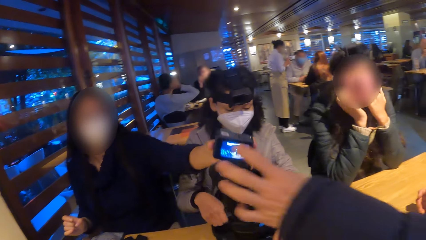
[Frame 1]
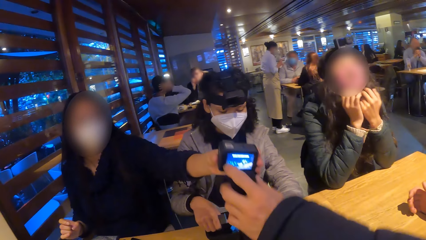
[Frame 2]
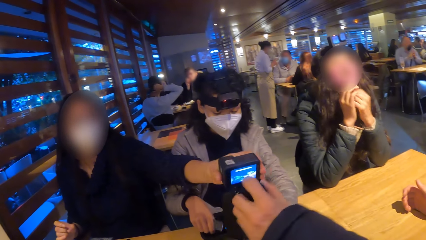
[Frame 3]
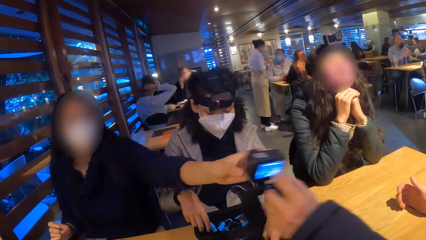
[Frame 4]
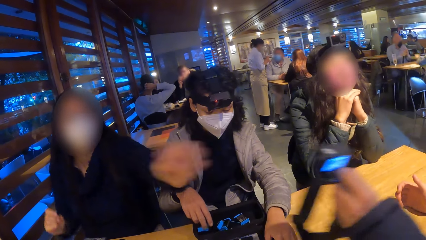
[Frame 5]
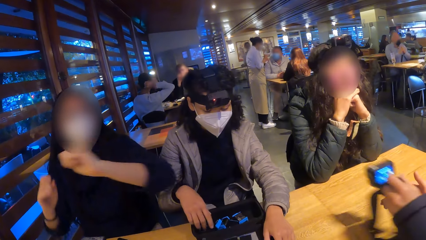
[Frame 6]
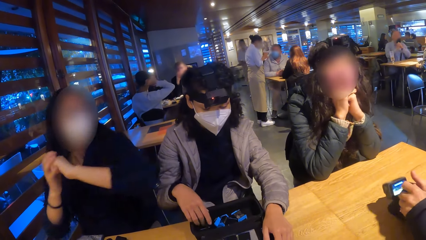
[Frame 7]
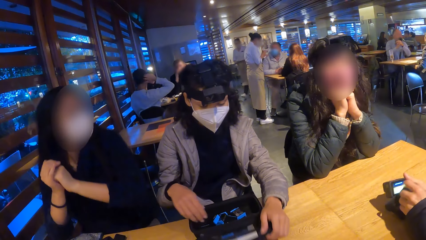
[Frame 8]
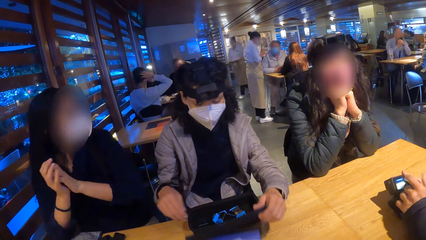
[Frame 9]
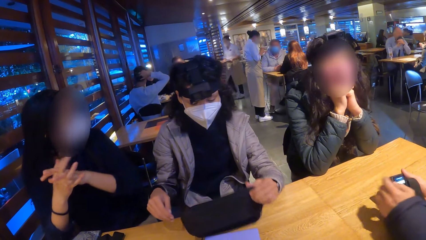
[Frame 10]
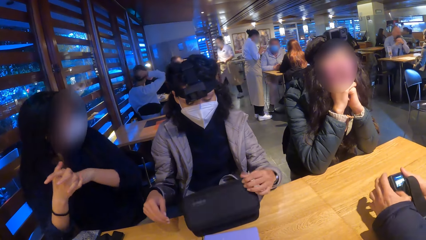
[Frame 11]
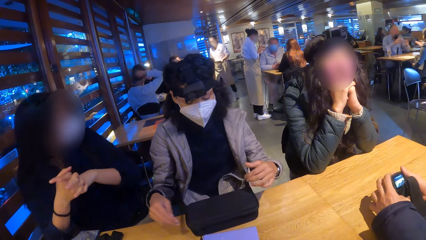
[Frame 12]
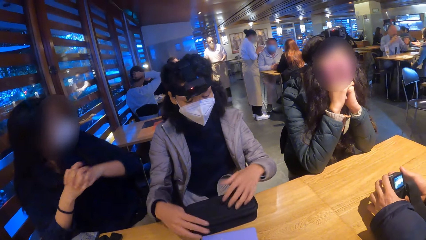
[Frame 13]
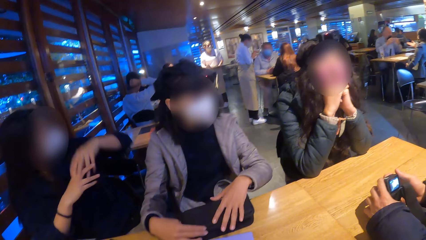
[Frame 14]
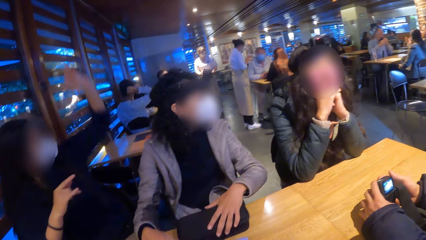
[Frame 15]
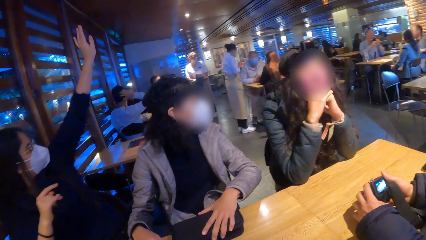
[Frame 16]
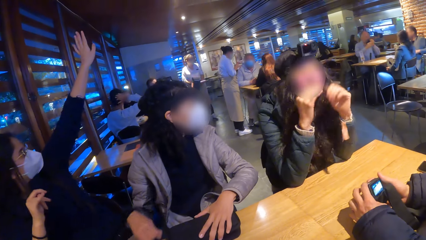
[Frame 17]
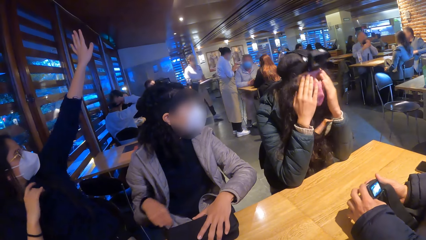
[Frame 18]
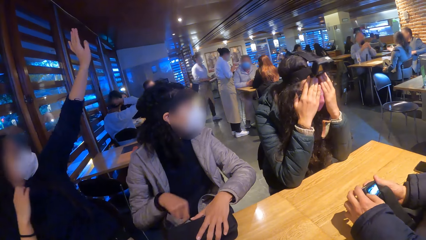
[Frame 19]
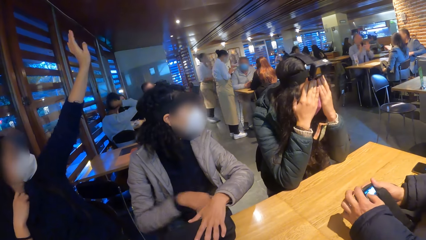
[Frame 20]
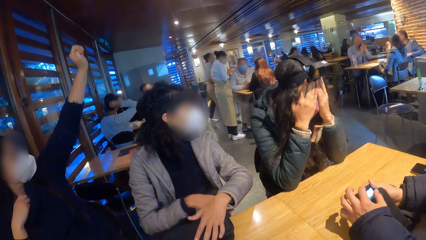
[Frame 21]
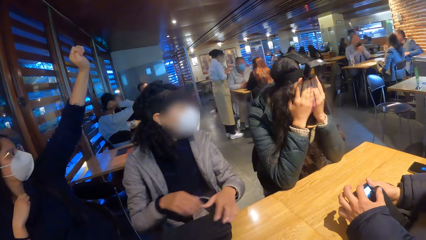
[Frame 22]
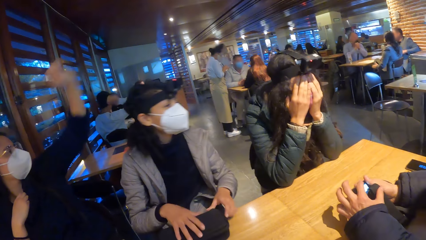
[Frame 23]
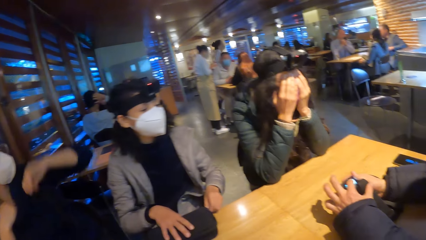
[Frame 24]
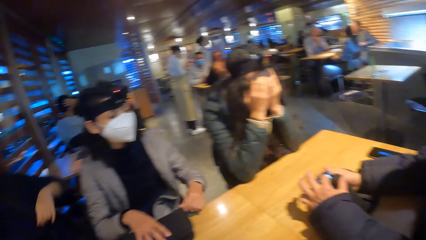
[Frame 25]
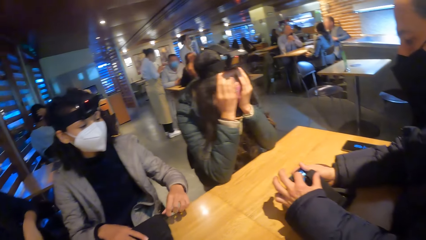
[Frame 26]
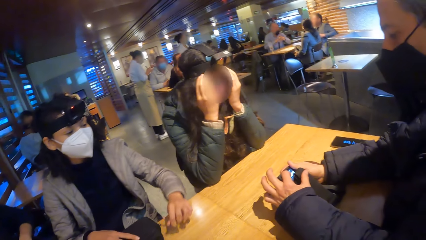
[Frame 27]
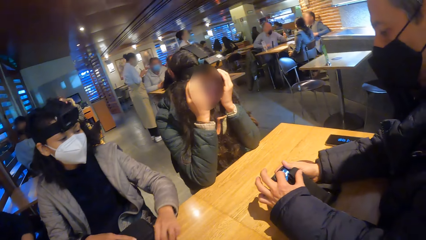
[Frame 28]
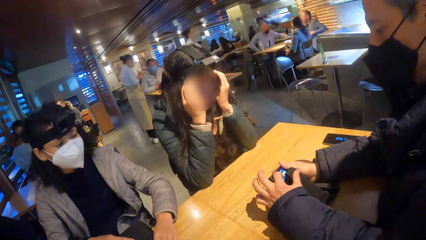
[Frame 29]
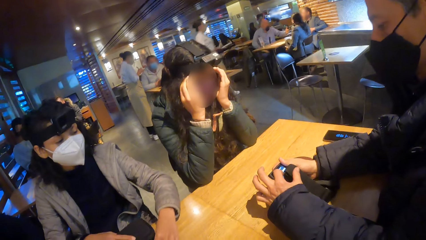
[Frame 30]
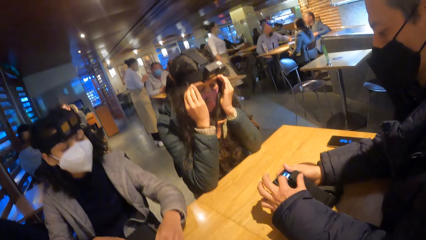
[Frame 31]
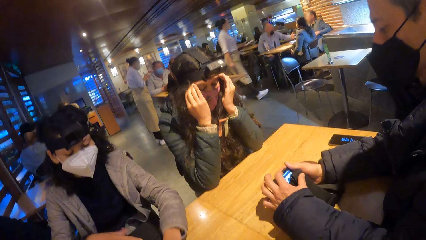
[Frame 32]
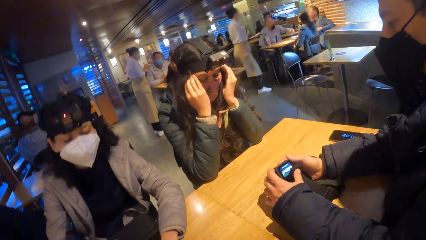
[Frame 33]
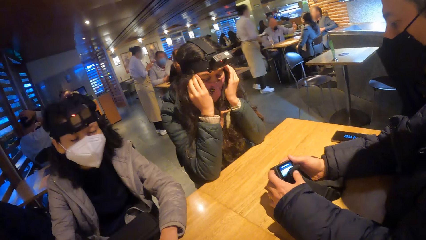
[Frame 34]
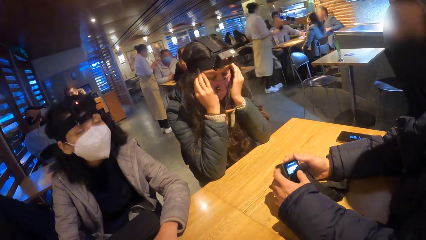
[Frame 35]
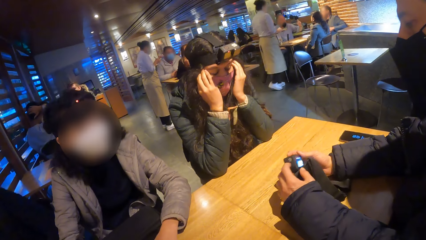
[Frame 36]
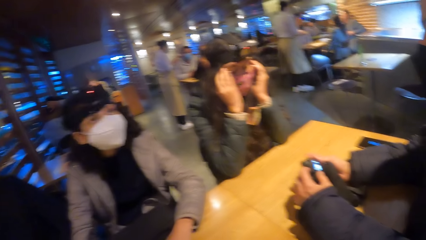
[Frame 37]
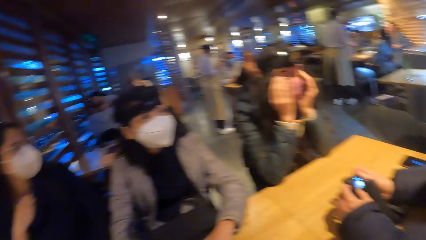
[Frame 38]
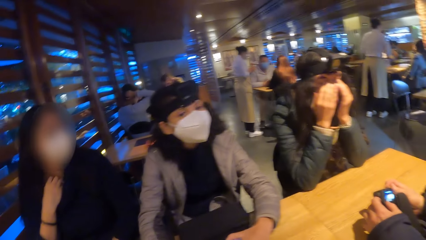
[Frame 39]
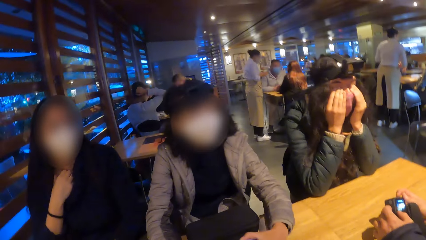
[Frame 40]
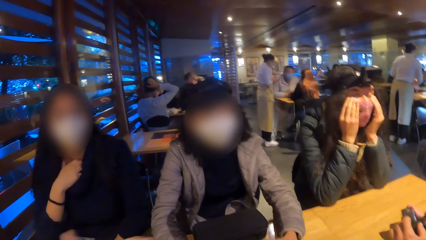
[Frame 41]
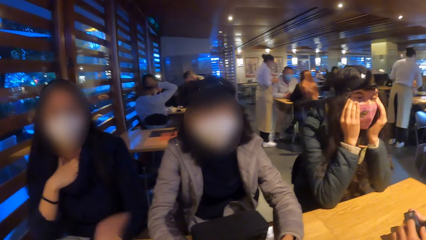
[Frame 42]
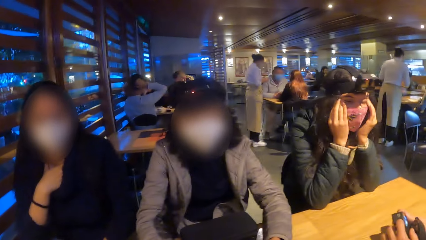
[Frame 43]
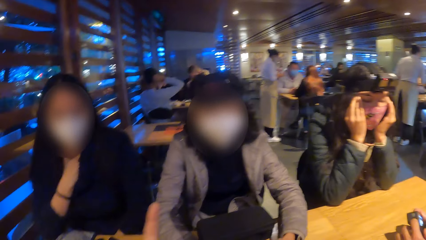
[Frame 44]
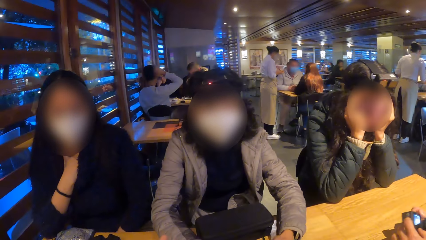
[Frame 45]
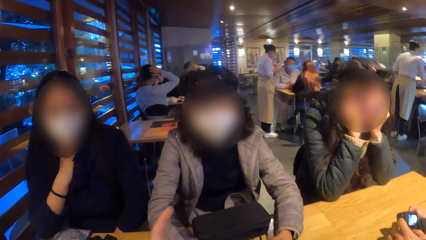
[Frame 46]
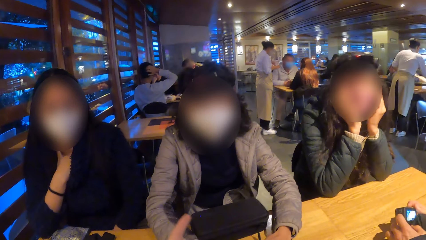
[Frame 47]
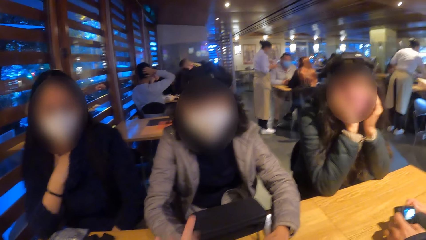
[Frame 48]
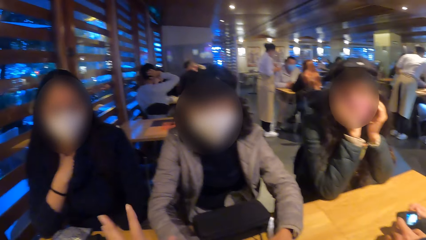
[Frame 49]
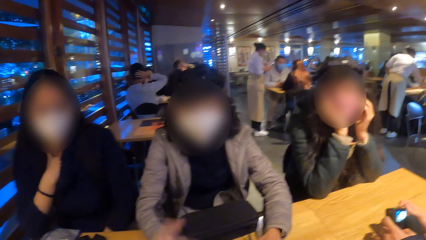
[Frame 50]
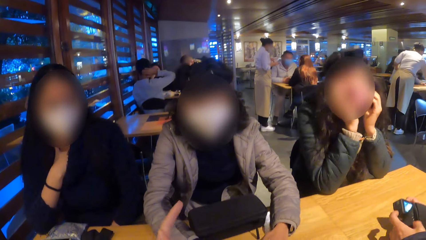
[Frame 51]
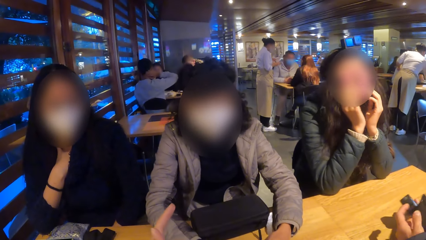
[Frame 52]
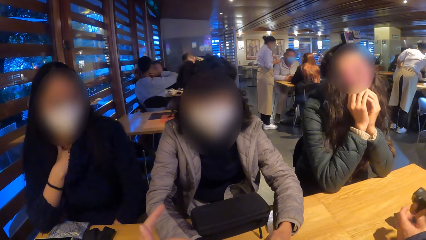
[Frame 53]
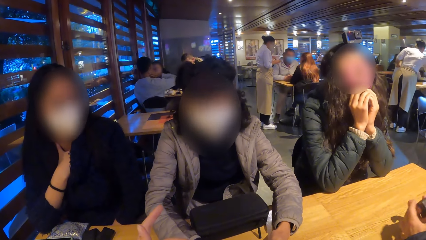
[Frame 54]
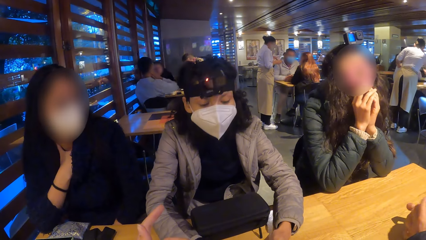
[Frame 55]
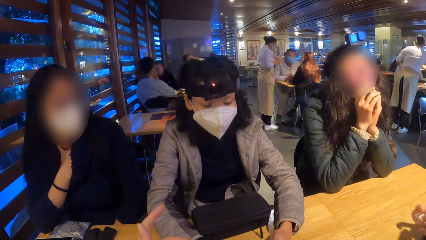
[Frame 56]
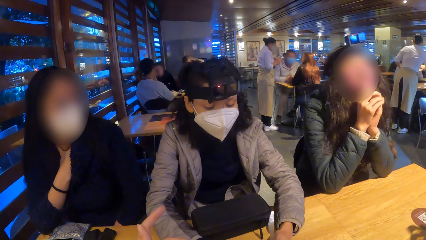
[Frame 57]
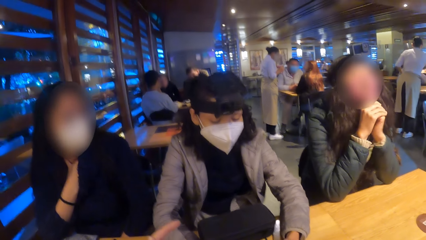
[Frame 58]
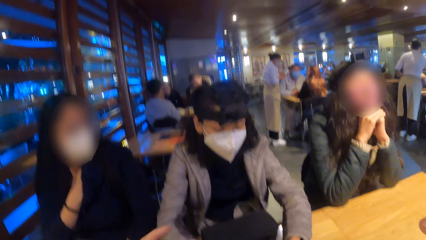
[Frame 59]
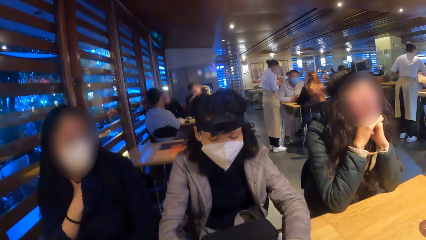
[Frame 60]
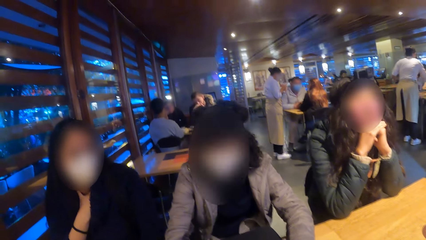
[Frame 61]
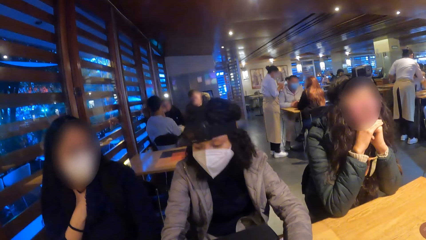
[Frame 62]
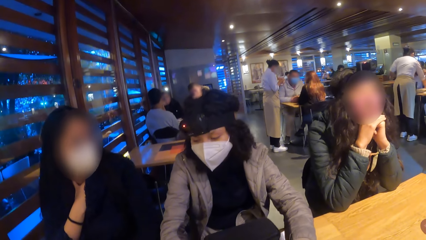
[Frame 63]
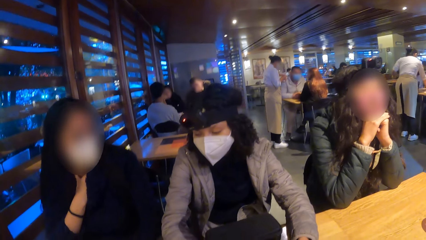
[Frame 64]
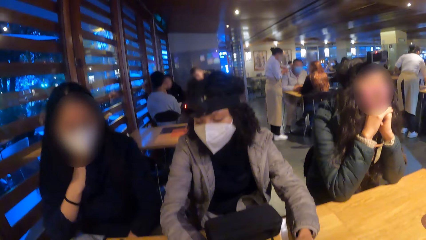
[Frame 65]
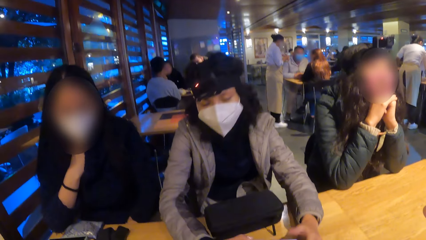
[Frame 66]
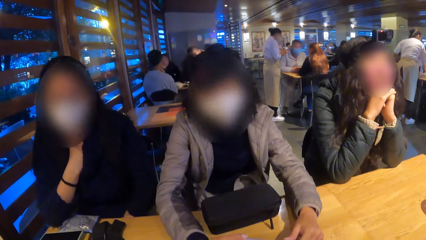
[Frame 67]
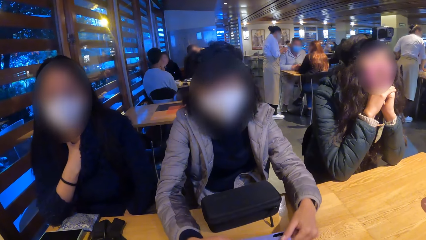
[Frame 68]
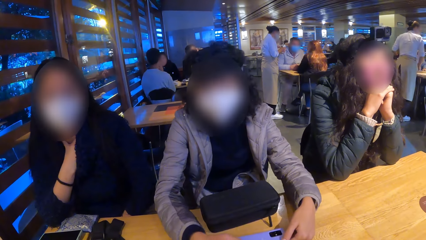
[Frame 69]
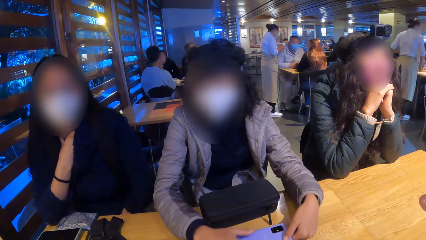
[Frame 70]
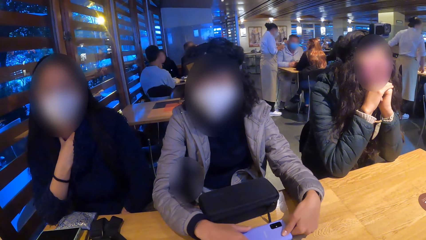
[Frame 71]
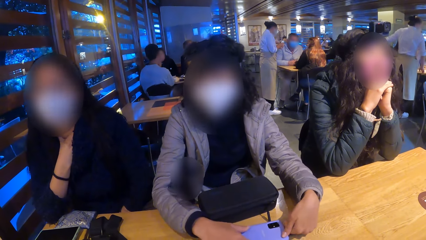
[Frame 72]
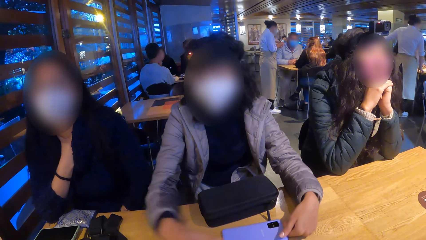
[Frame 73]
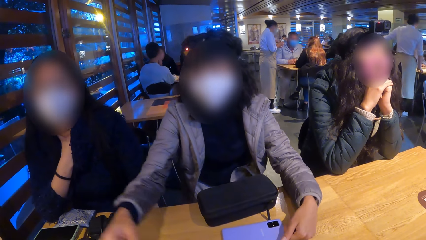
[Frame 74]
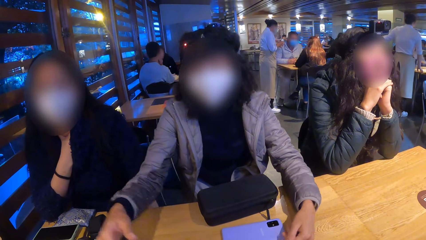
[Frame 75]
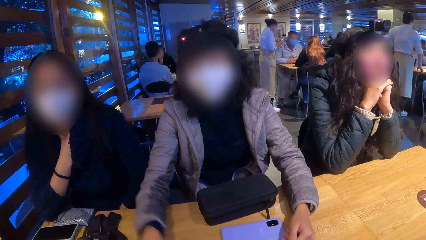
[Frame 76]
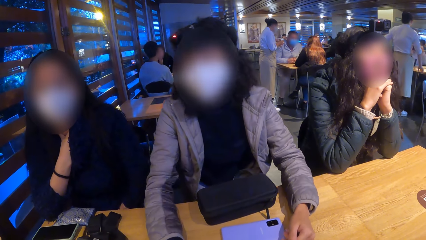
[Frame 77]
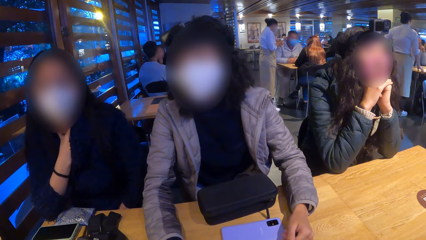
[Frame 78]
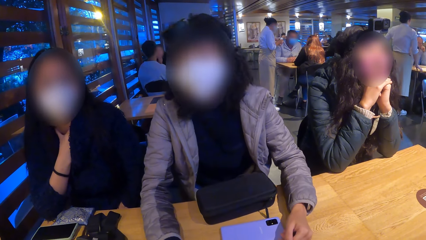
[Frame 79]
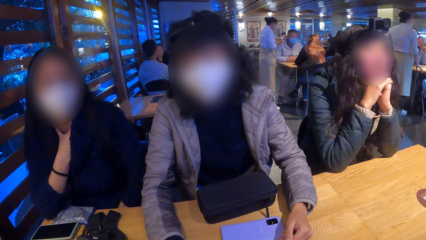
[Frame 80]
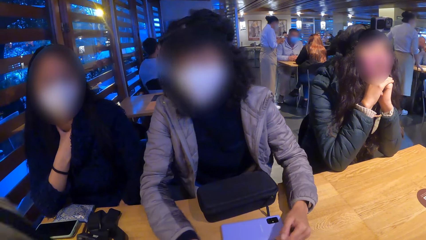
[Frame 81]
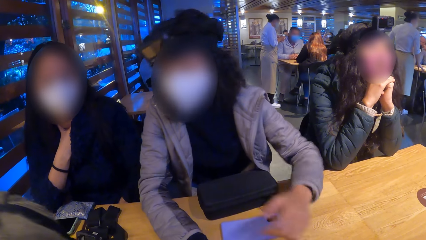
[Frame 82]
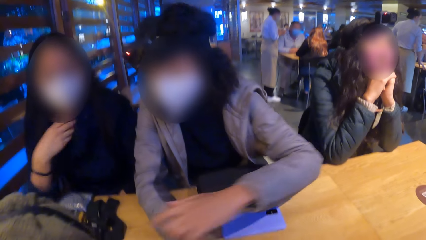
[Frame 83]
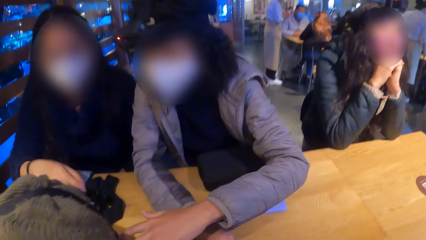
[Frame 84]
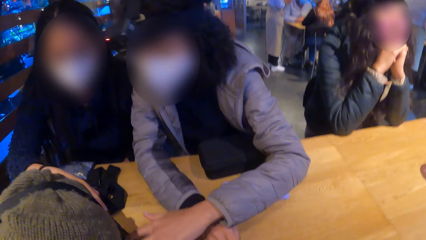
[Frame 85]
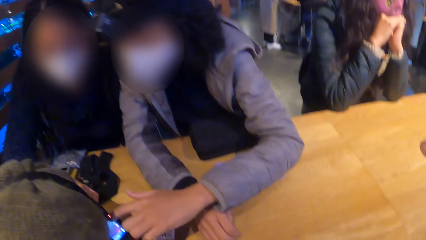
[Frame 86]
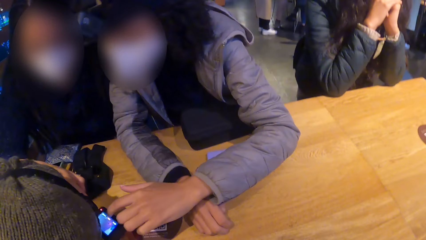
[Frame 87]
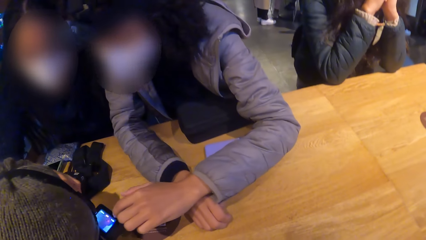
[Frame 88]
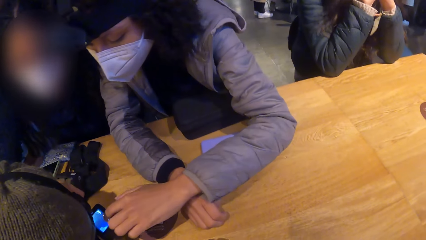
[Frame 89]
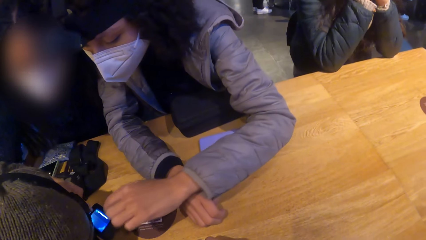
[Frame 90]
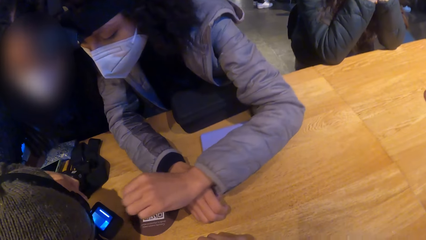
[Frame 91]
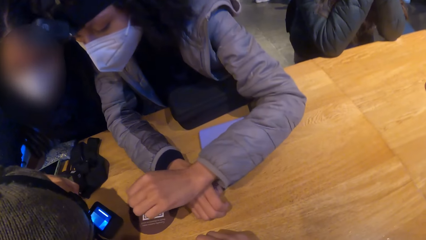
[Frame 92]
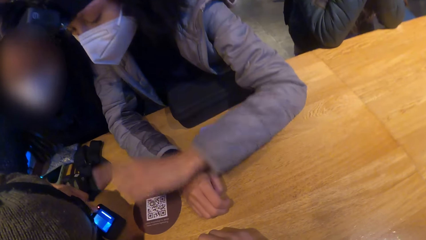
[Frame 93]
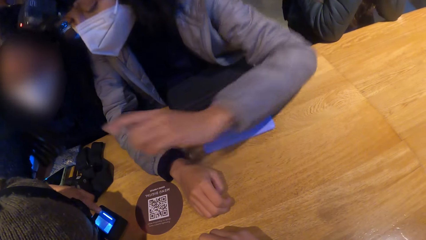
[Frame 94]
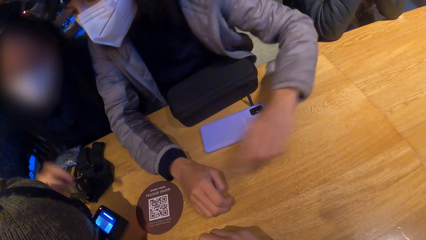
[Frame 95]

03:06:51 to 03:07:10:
A man collects the camera from a woman with his left hand. The woman gestures with her hands. Another woman closes the black bag with her left hand. The first woman raises her left hand. The camera wearer looks around. They interact with a lady. The second woman moves the phone on the table with both hands. The second woman checks a camera on another man's head with her right hand.
